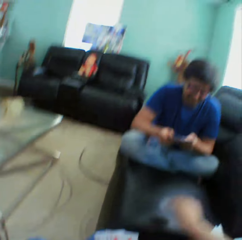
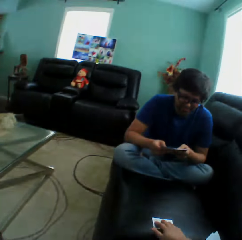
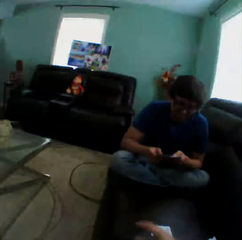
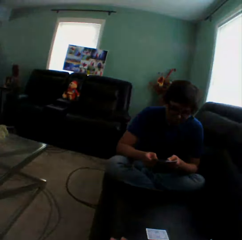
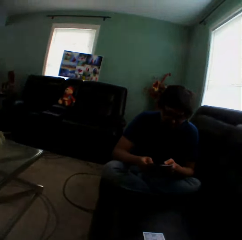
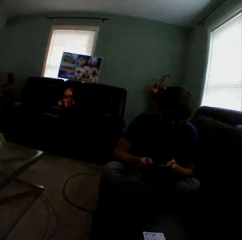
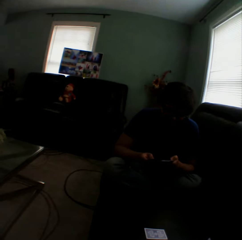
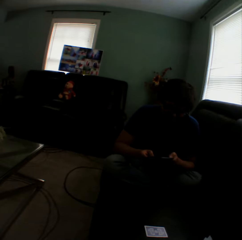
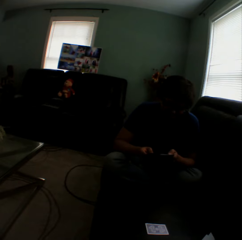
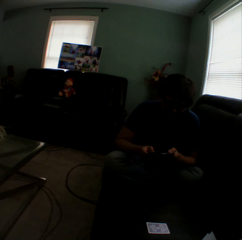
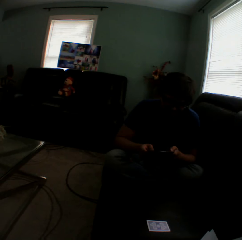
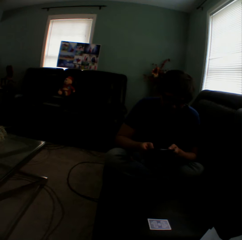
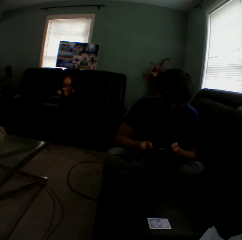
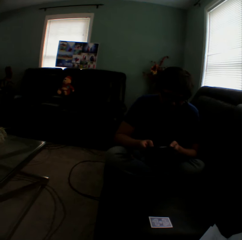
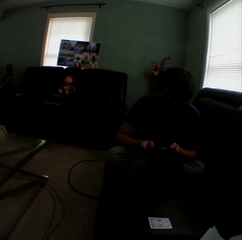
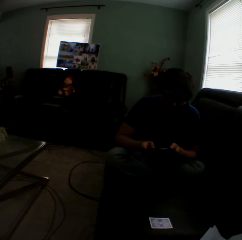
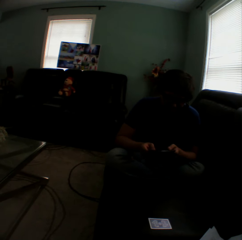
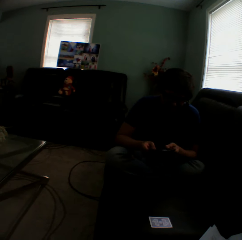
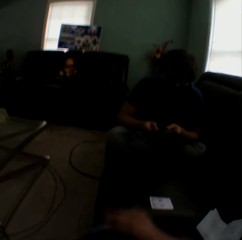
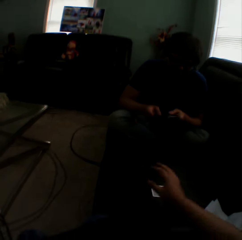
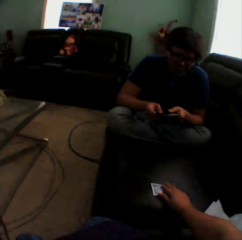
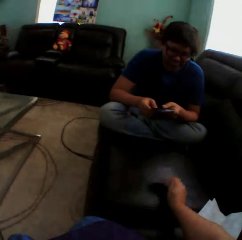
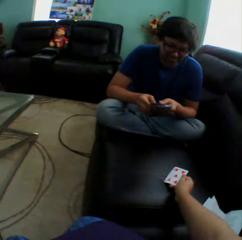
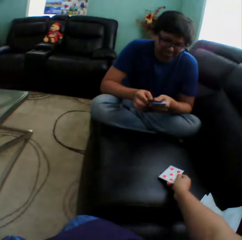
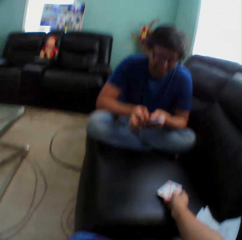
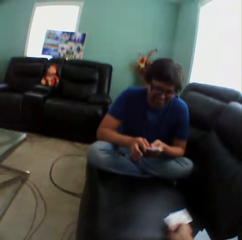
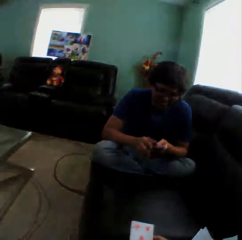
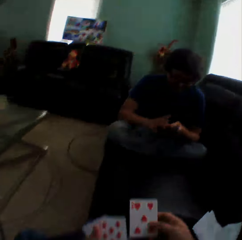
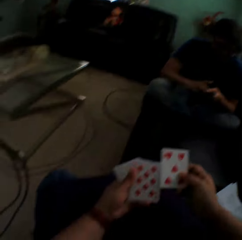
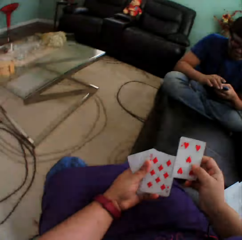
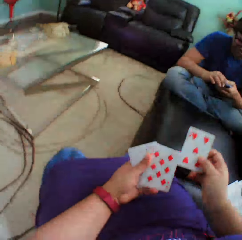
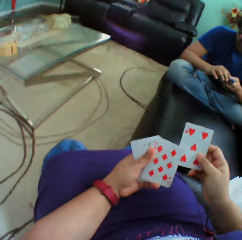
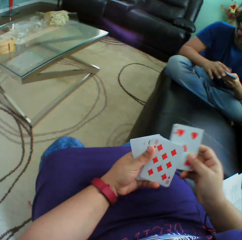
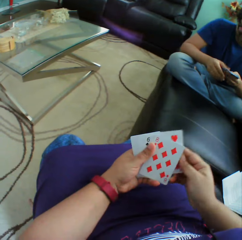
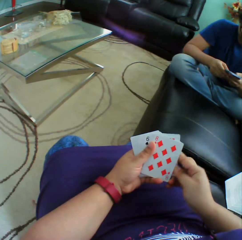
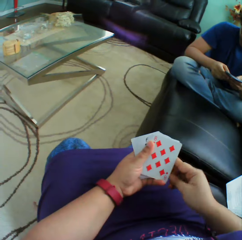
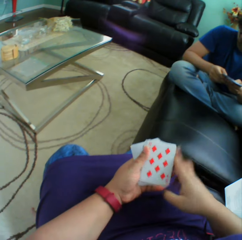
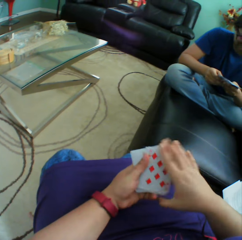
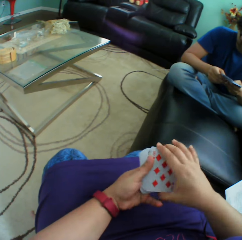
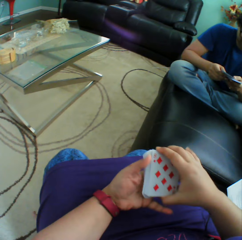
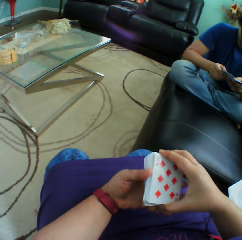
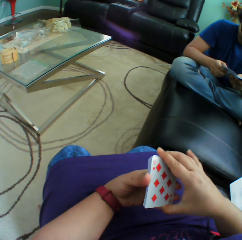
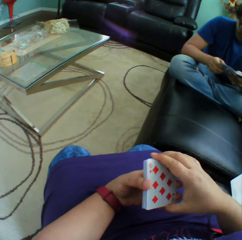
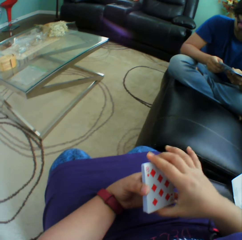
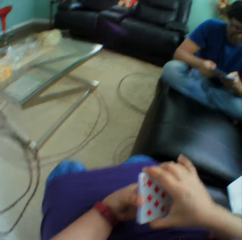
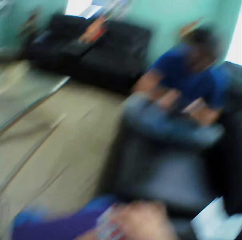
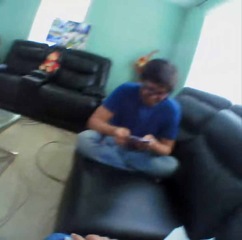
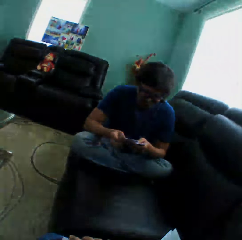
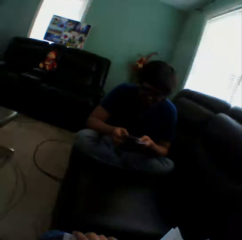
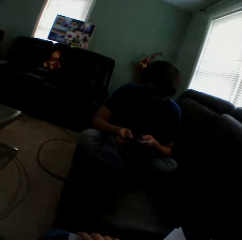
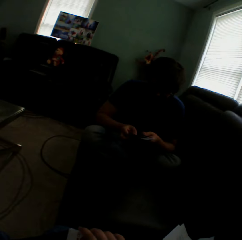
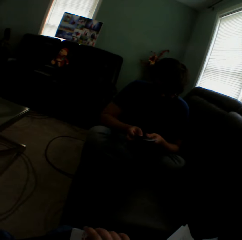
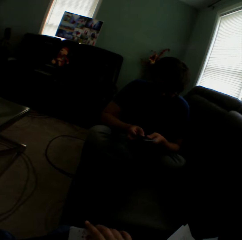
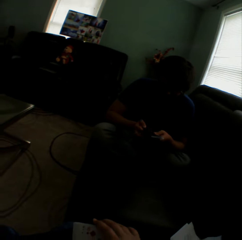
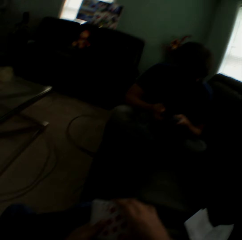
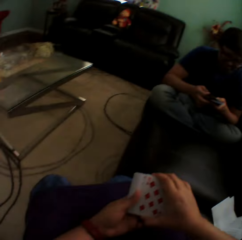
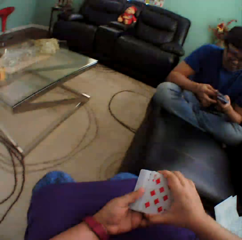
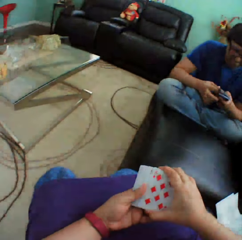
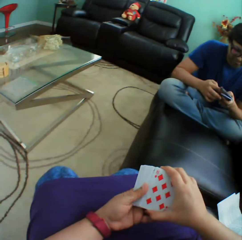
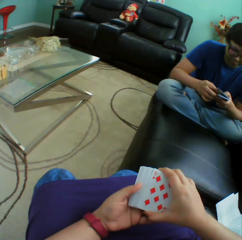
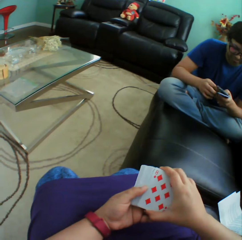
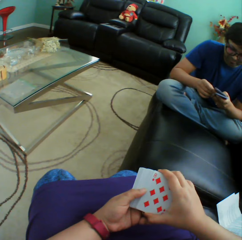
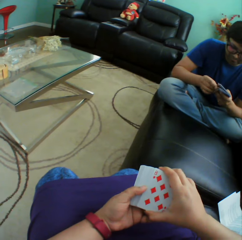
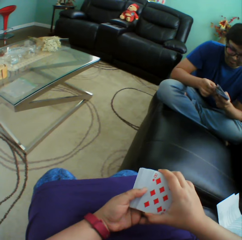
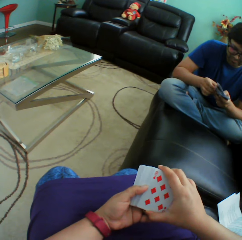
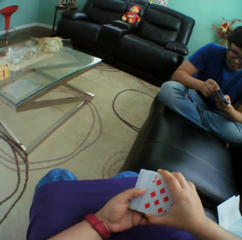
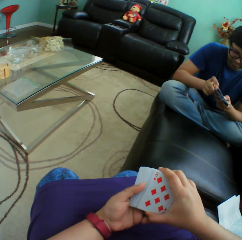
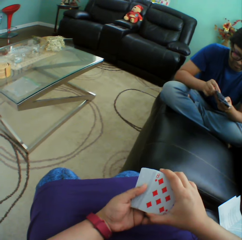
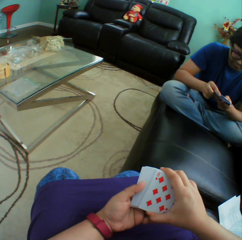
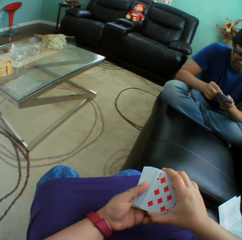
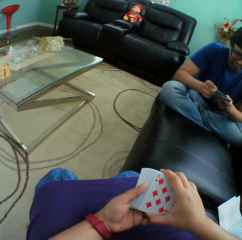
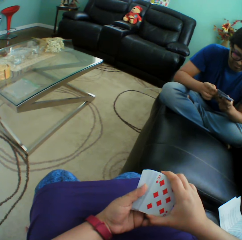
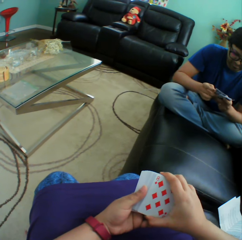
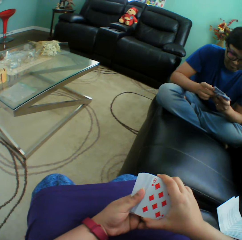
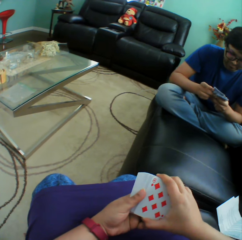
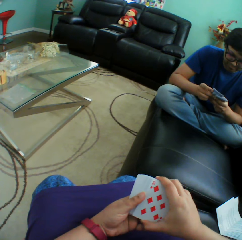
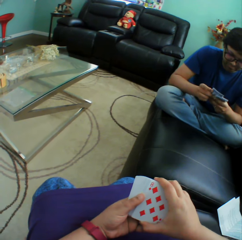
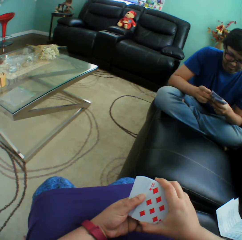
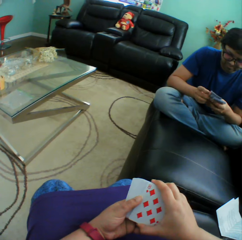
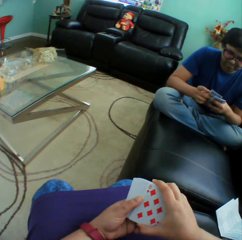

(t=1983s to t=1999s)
The camera wearer puts a playing card on the couch. They turn a card on the couch. They hold a playing card on the couch. They insert a card in a pile of cards. They turn to the side. They hold playing cards. They arrange cards in a hand. They turn to the side. A man holds playing cards. The camera wearer holds playing cards.

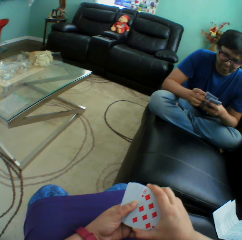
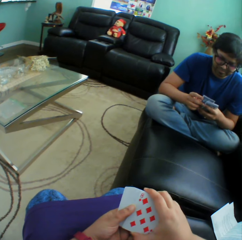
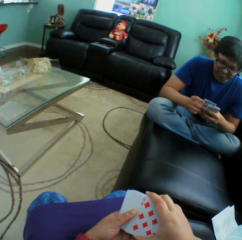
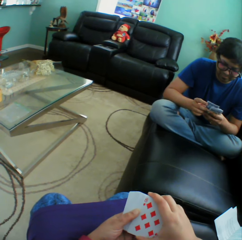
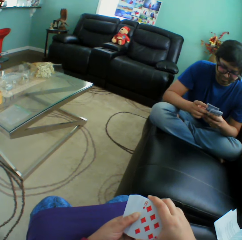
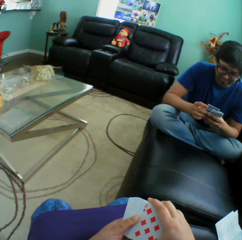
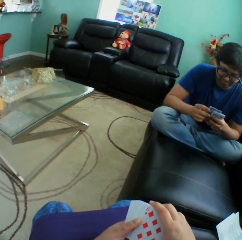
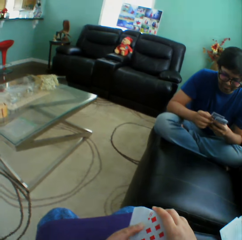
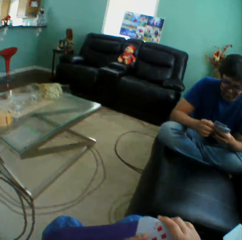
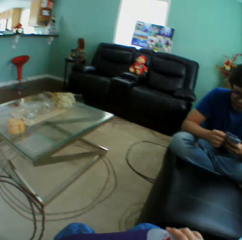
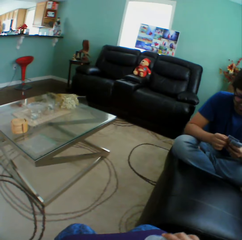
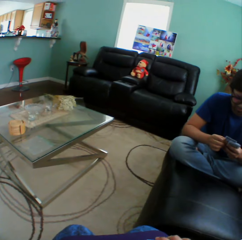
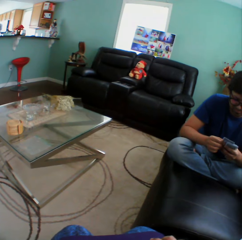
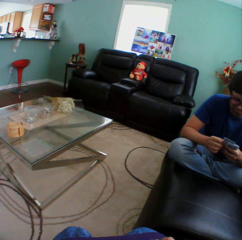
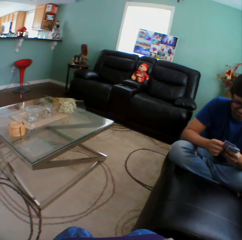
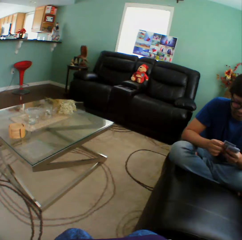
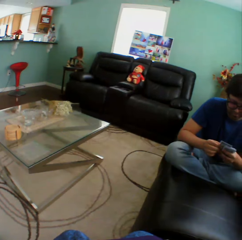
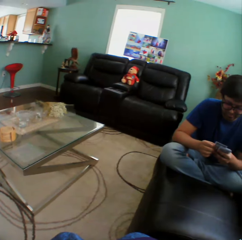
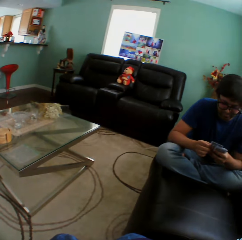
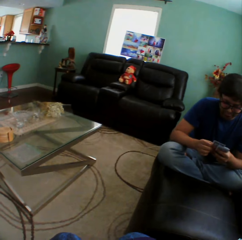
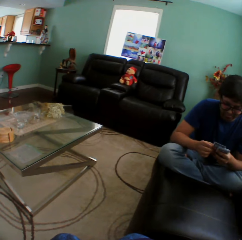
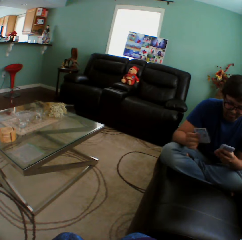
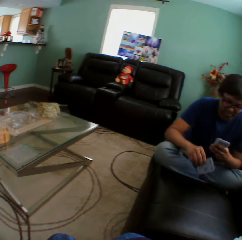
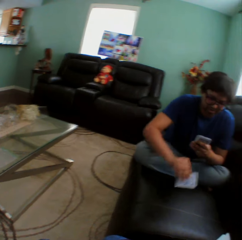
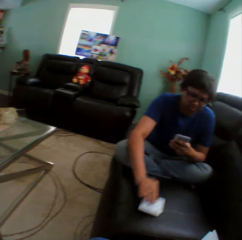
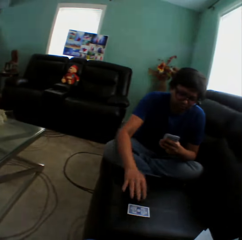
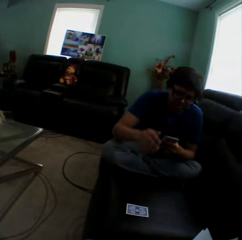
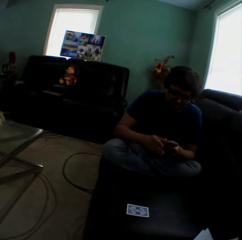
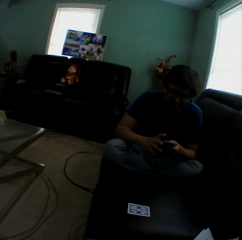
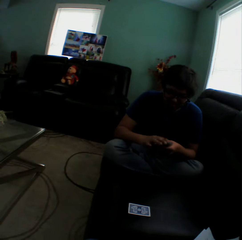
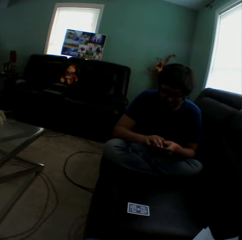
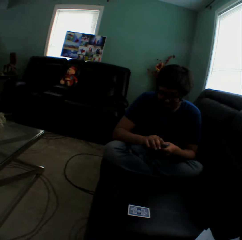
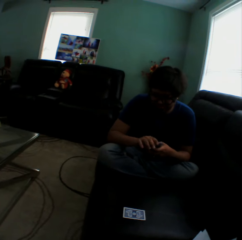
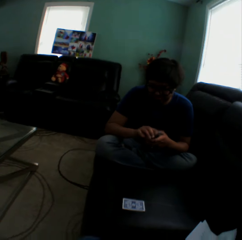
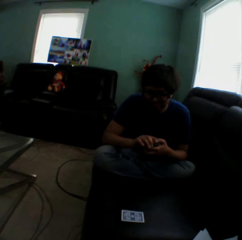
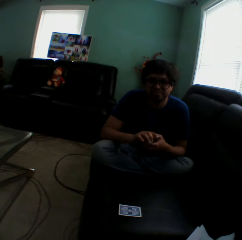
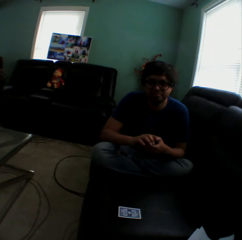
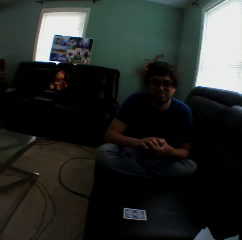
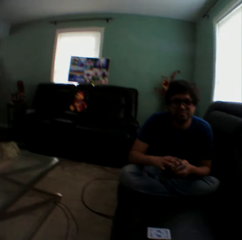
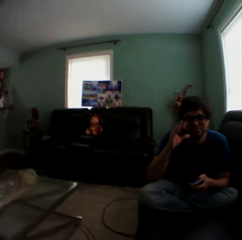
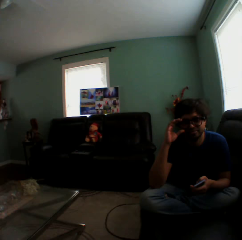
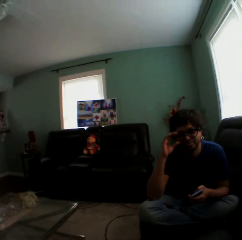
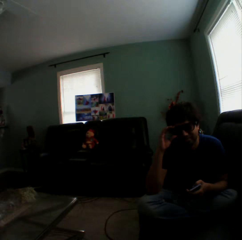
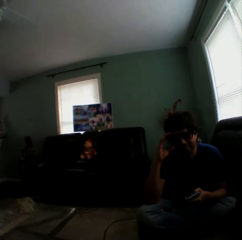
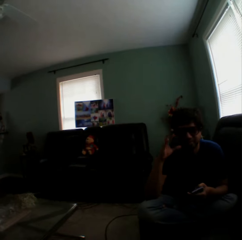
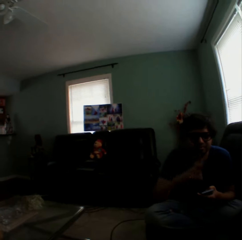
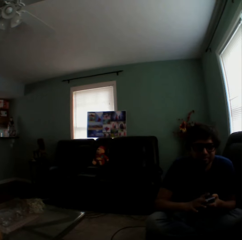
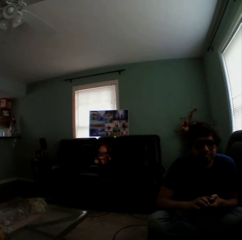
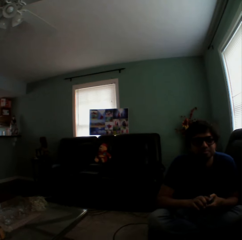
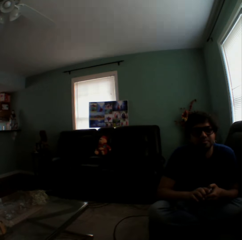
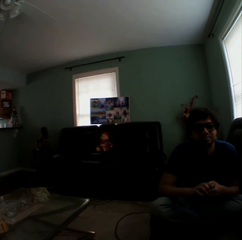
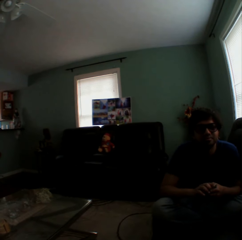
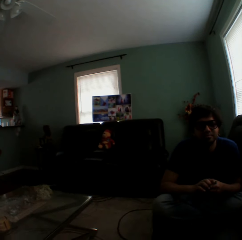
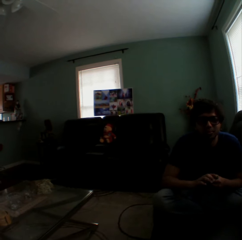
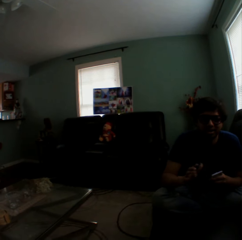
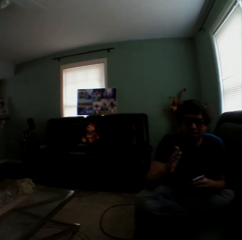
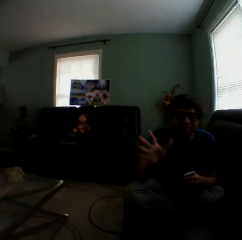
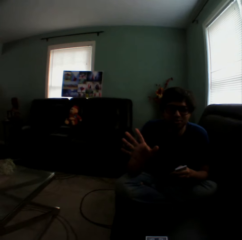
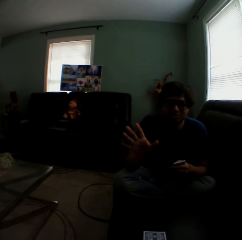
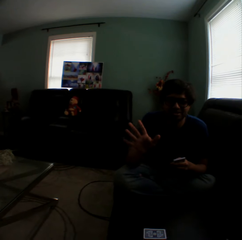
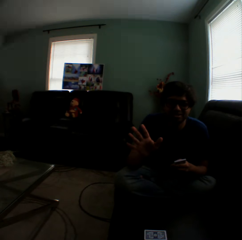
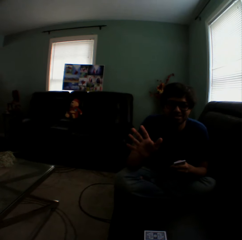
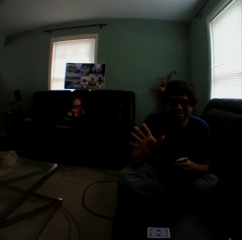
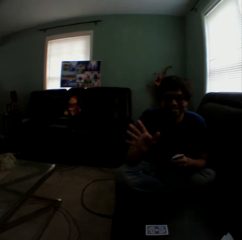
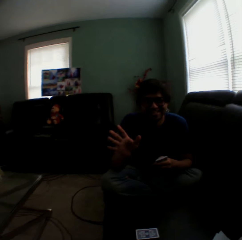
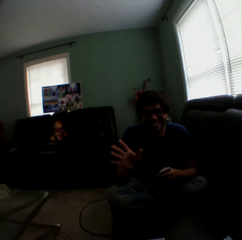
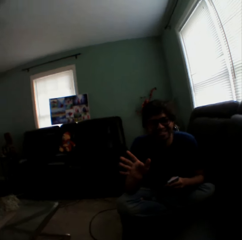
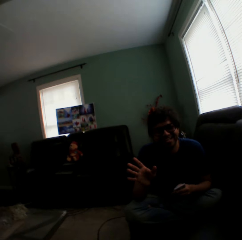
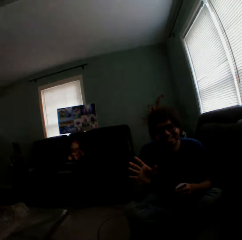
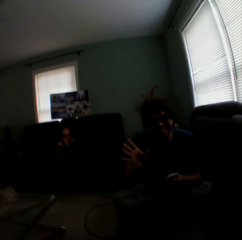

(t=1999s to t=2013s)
The camera wearer turns to the side. A man holds playing cards. The man puts a playing card on the couch. The camera wearer turns to the side. The man touches the shades. The man moves a hand around.
